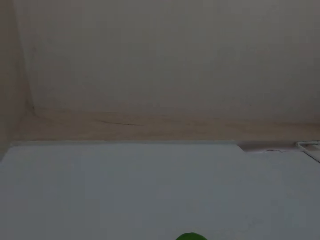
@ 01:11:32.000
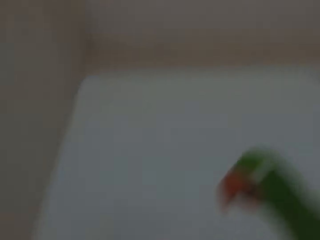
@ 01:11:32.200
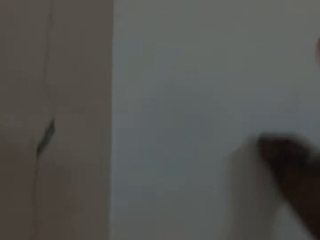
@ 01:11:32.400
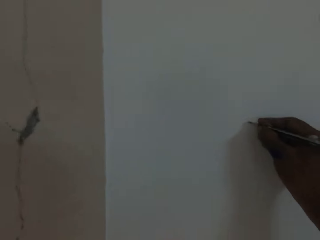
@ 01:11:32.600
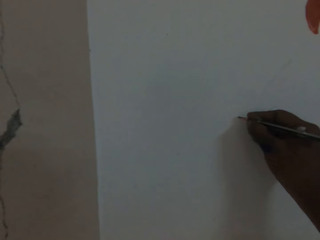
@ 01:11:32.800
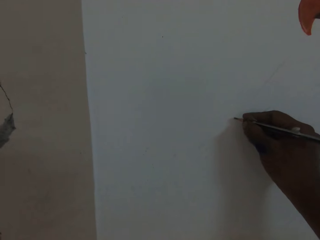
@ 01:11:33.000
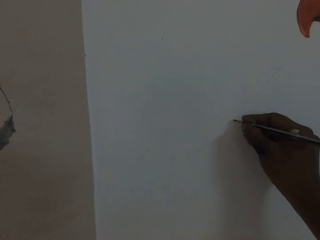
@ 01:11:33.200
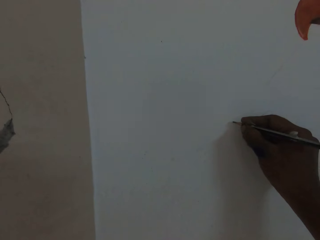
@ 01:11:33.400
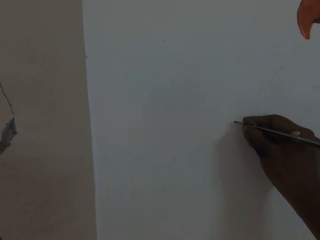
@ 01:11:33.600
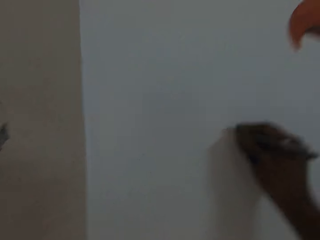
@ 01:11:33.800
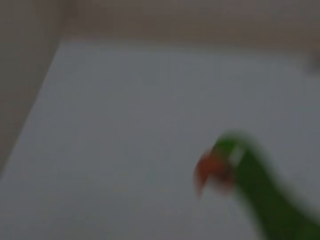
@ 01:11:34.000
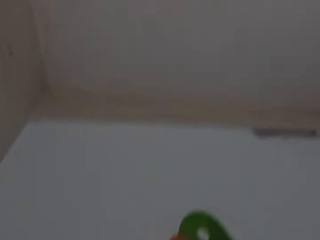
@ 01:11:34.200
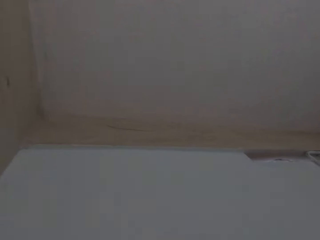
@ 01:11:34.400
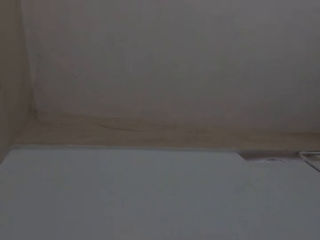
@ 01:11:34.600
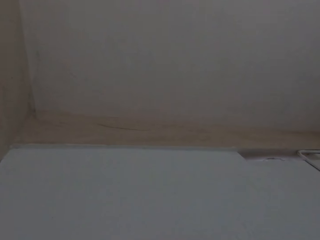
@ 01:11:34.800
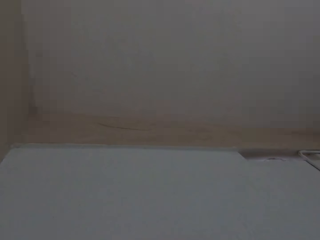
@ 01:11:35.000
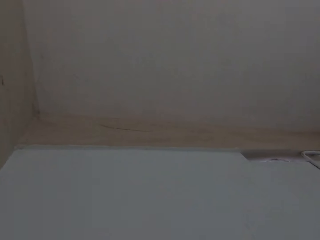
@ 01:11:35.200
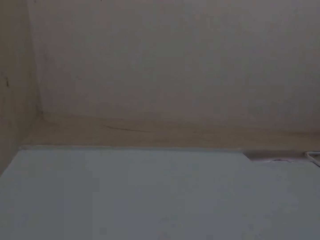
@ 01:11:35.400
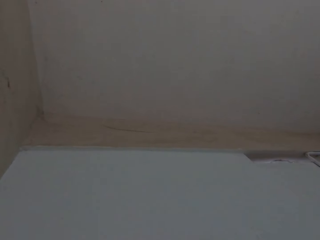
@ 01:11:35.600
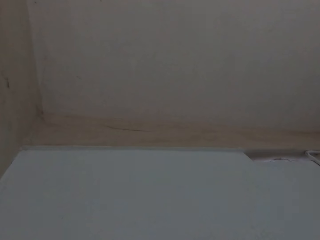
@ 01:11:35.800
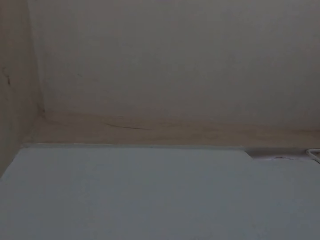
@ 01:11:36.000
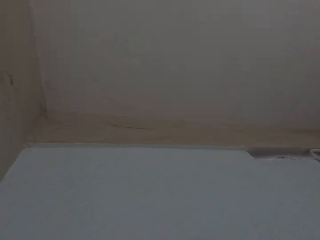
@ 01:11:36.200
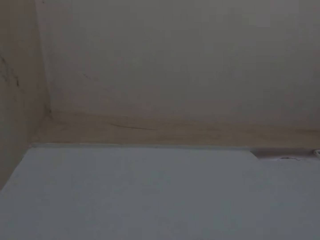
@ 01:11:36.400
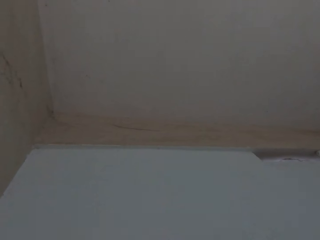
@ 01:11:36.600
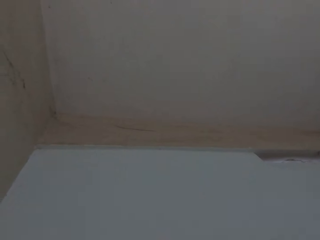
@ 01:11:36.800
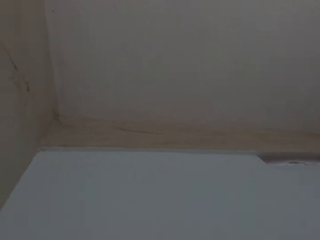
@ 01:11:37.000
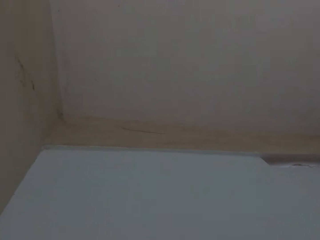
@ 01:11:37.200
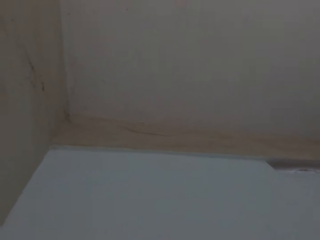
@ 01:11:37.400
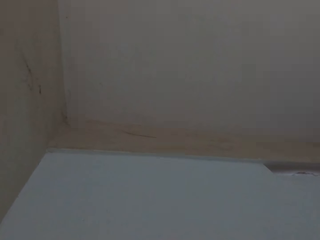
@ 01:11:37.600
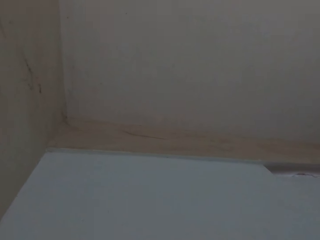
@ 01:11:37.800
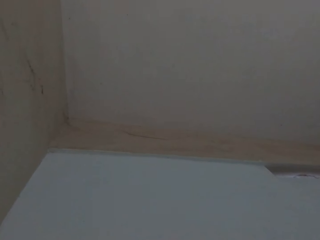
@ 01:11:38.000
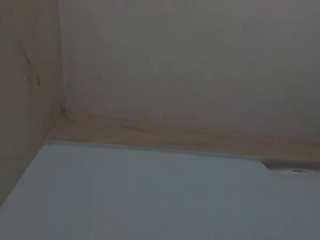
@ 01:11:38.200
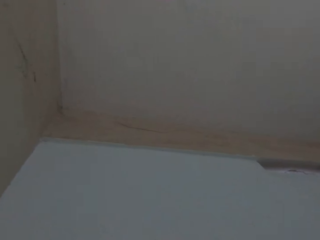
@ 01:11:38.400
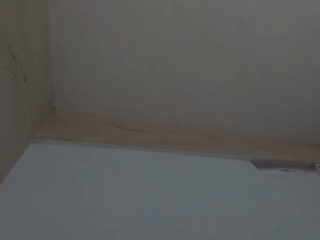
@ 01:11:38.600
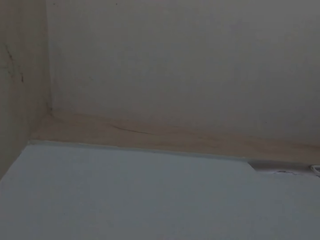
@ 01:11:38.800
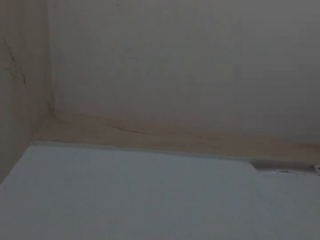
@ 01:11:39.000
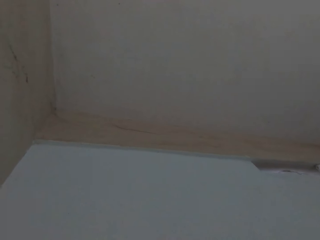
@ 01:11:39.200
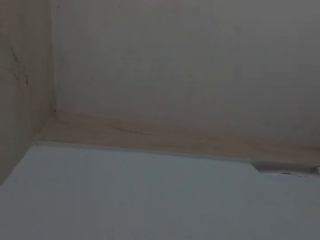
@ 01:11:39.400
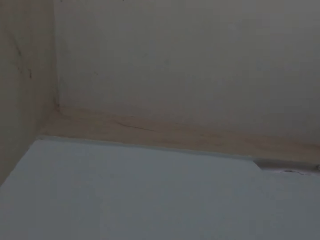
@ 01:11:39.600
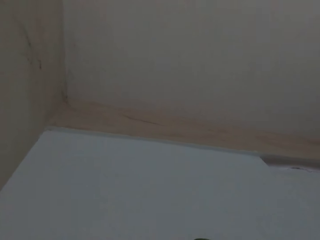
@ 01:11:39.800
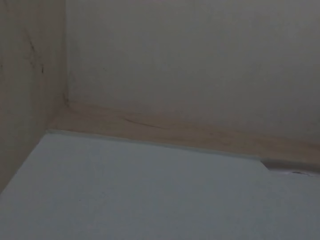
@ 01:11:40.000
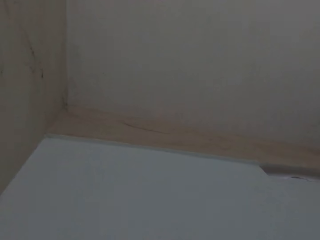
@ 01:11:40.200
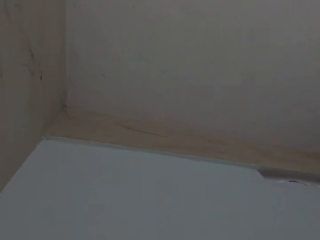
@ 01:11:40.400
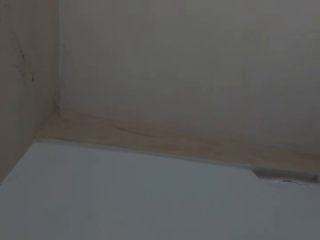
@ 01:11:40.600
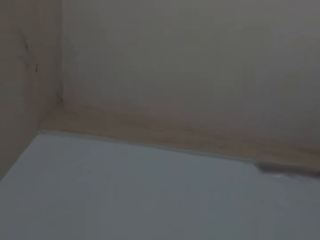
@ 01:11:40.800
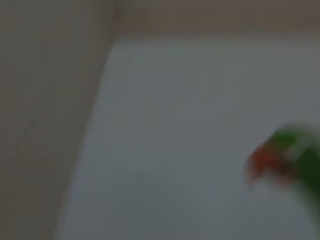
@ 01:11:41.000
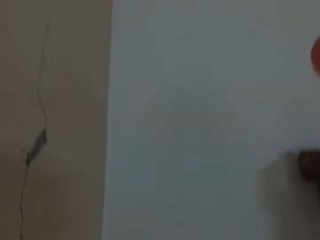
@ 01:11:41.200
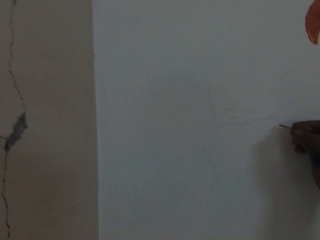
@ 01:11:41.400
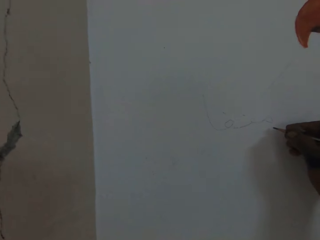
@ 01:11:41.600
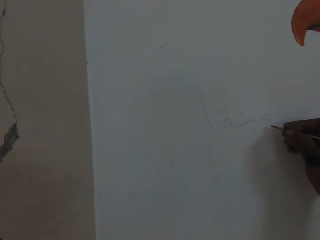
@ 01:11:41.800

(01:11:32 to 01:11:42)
The camera wearer draws on the wall with the pencil in his right hand. He looks at the wall.

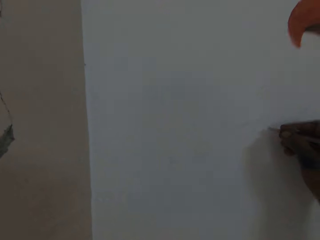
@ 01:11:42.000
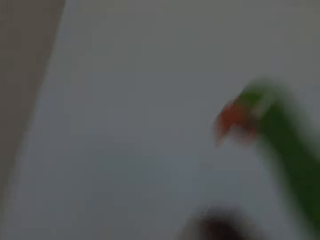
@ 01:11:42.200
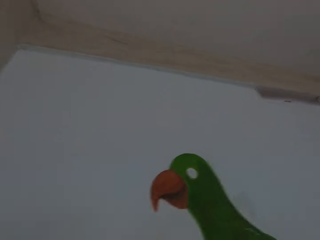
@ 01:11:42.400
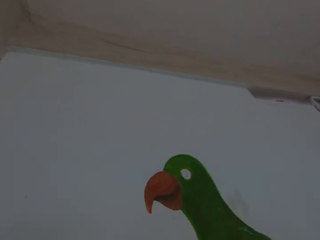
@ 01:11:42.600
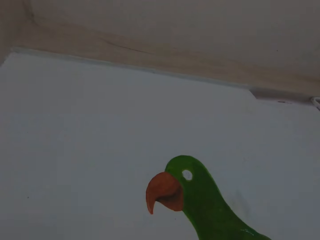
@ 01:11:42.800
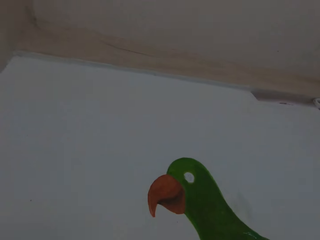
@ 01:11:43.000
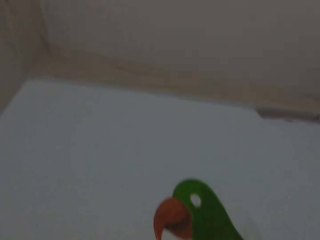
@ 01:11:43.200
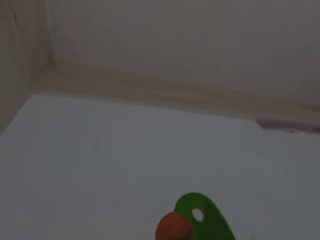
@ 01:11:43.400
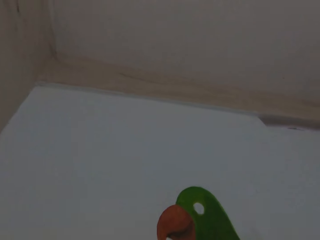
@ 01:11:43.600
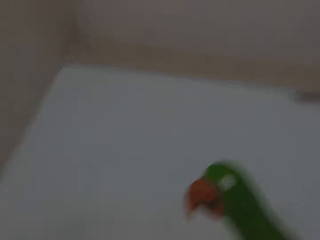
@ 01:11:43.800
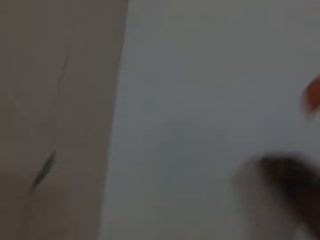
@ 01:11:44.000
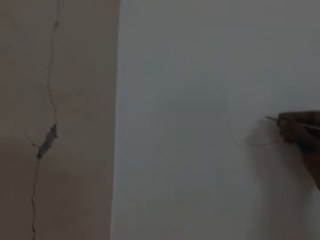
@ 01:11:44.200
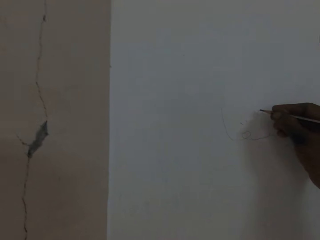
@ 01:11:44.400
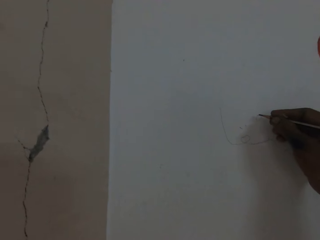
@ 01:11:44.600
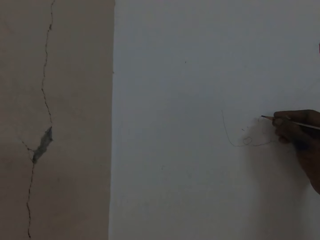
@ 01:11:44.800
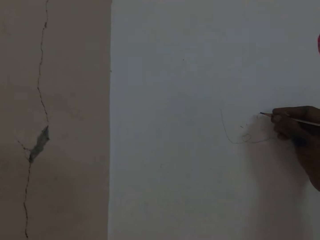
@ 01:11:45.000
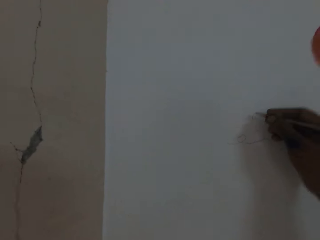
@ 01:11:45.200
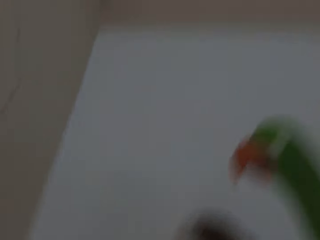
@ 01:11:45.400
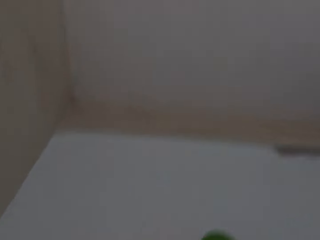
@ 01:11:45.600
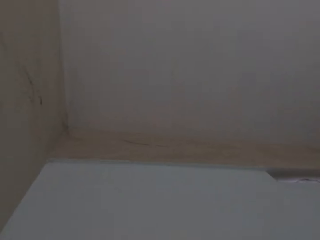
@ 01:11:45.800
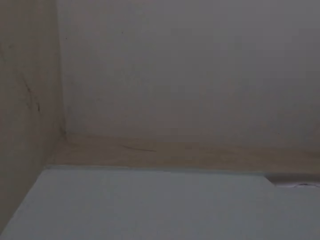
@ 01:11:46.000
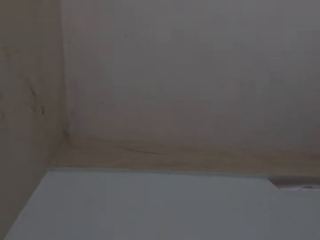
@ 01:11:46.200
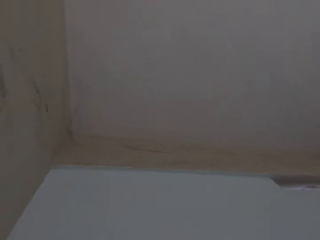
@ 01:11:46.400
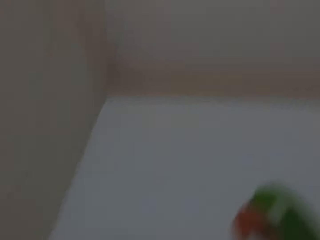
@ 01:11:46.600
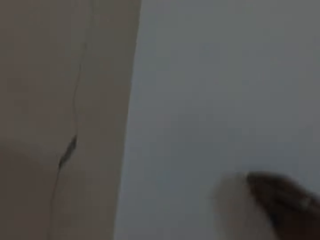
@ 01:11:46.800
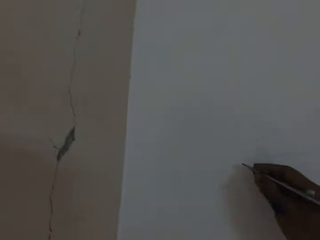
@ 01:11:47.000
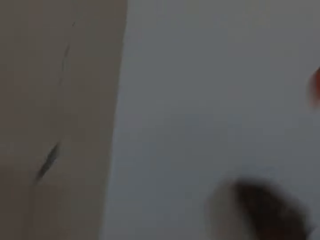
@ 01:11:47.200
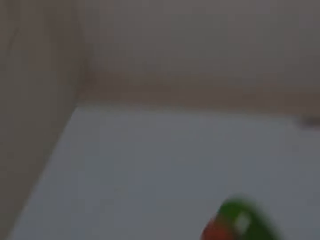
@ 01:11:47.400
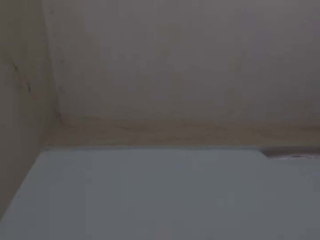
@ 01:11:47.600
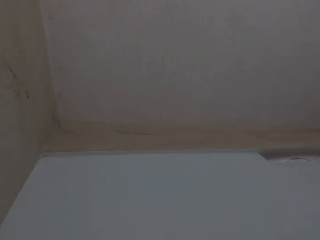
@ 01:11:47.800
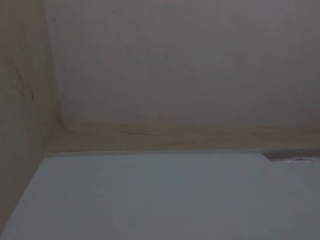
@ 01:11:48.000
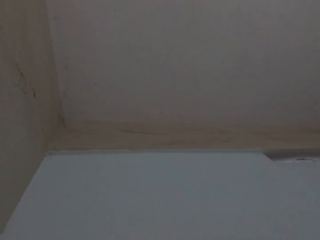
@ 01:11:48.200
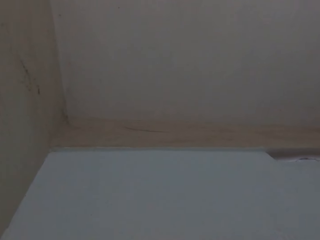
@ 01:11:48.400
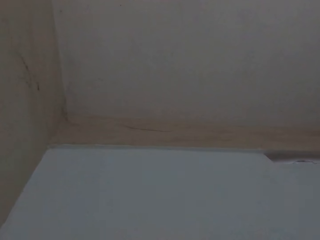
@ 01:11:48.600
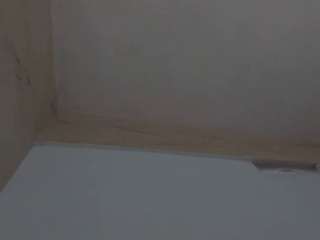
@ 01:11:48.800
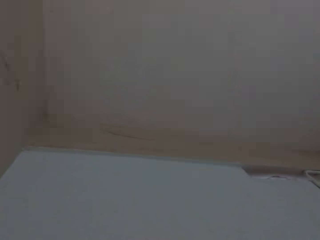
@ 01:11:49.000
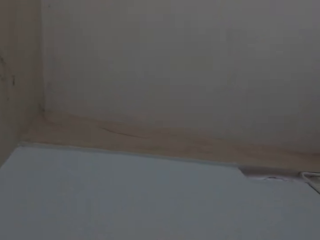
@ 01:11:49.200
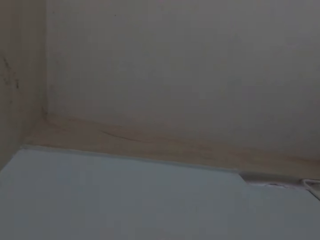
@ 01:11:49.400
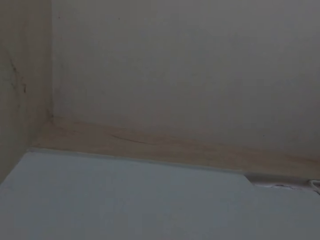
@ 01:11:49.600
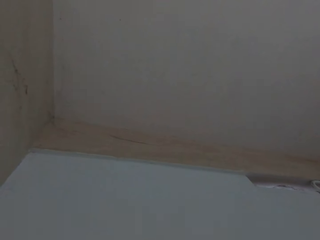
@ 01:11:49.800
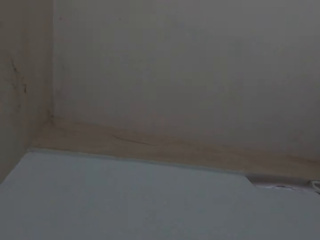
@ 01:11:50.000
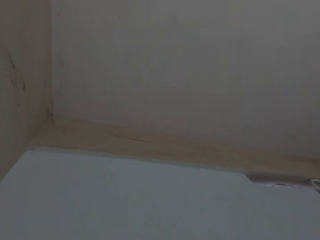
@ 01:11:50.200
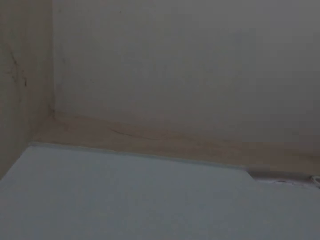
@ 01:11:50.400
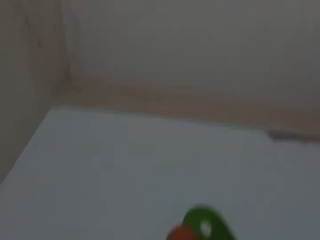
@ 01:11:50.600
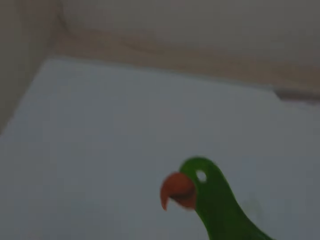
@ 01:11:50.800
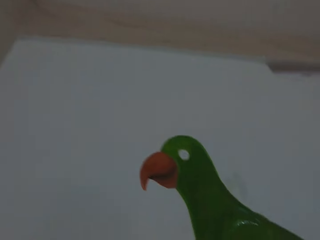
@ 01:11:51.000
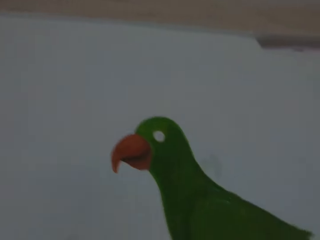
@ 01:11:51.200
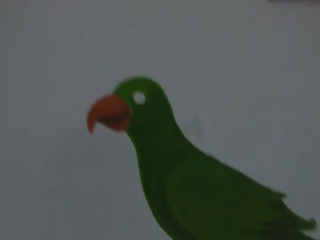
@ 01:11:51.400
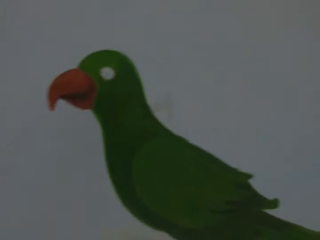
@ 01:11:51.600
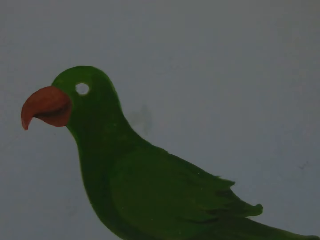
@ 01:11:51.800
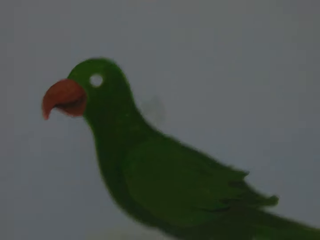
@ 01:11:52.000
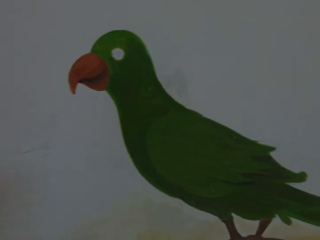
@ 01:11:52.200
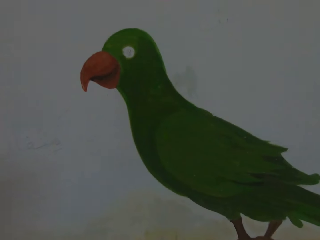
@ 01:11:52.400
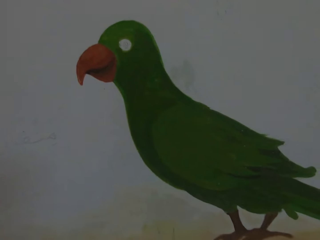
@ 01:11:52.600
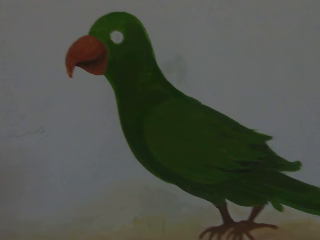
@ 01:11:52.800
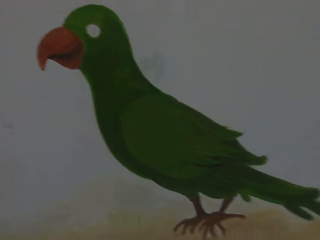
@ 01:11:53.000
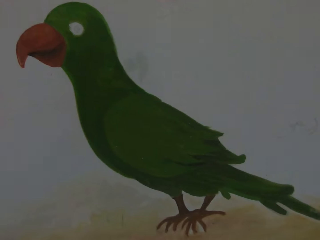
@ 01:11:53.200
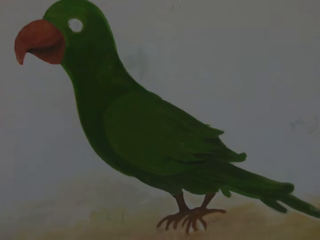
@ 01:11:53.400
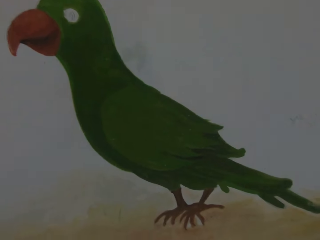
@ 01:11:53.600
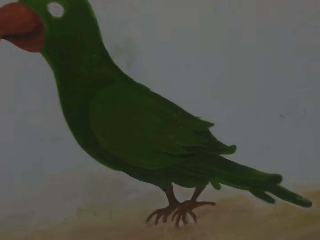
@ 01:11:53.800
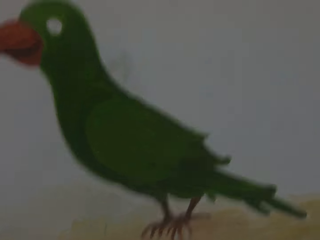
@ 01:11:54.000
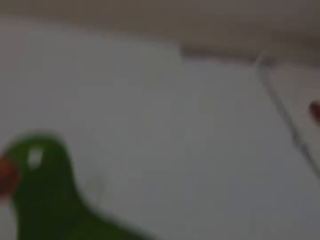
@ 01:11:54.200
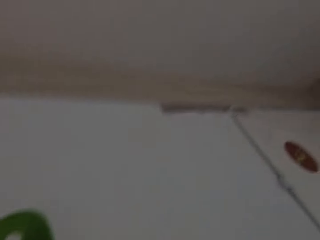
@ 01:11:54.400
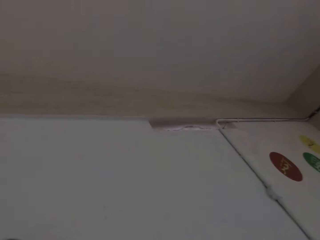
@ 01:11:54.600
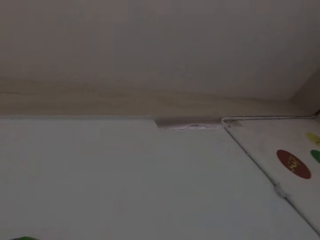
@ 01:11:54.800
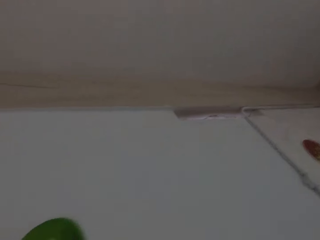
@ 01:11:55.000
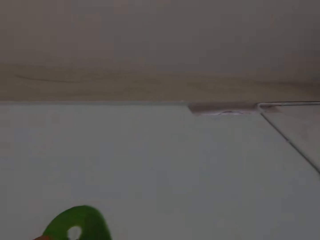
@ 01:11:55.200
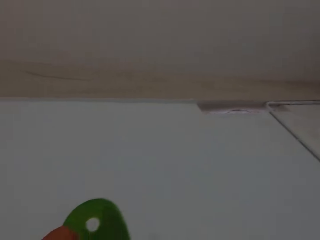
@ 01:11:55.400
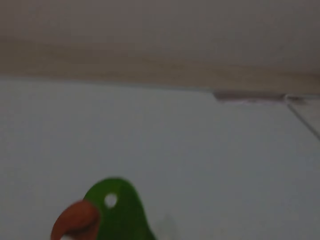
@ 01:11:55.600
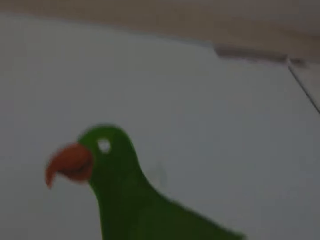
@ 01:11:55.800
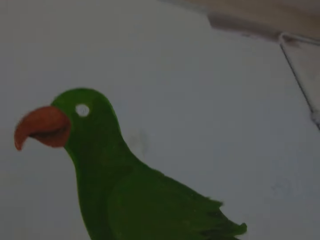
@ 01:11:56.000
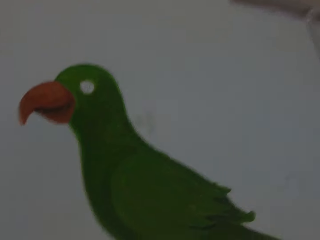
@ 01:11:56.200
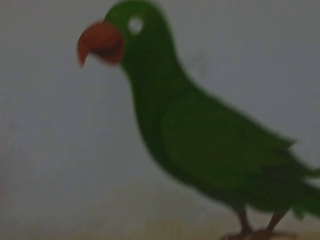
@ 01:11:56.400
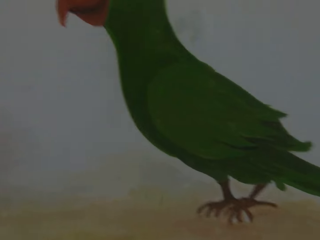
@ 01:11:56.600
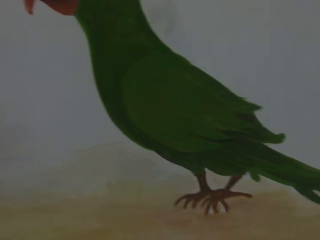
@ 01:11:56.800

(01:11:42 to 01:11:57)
The camera wearer looks at the painting. They look at the wall. They look at the painting.
